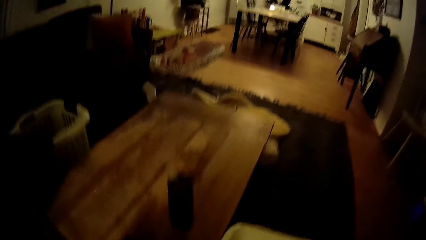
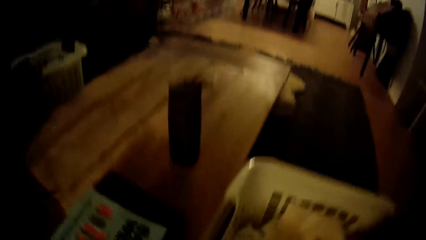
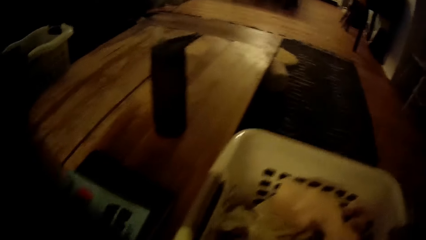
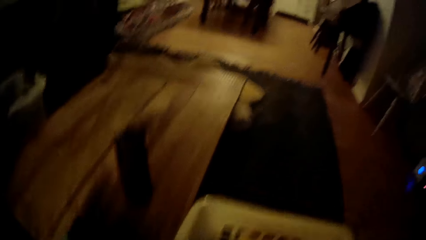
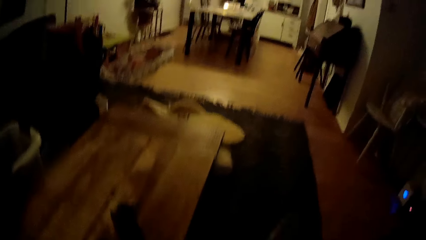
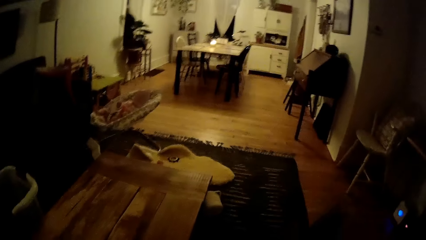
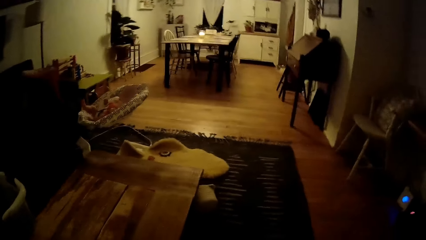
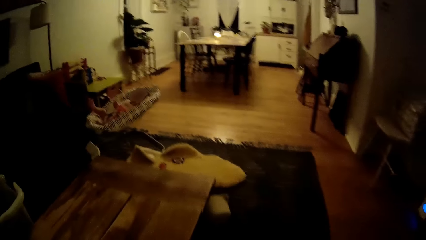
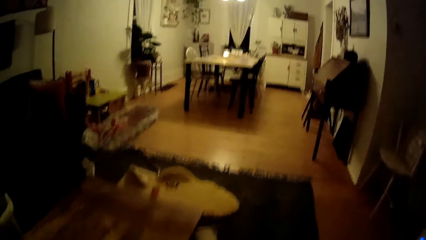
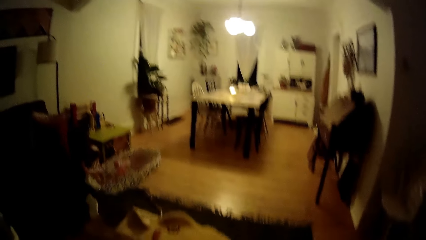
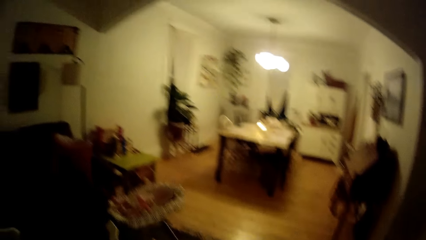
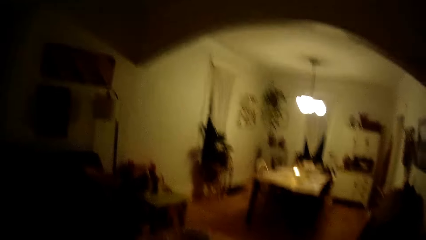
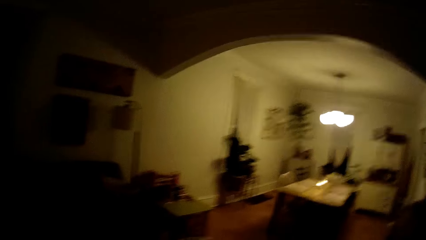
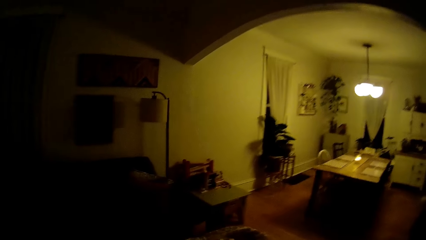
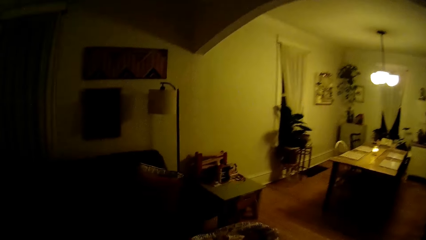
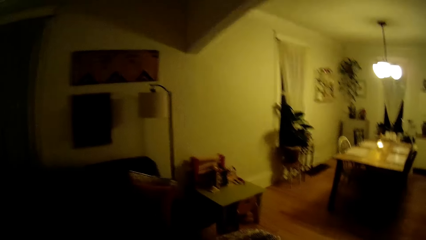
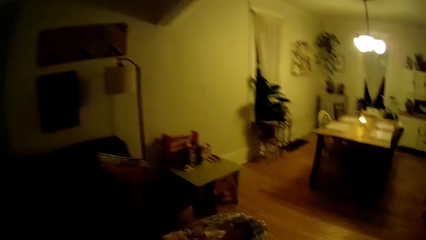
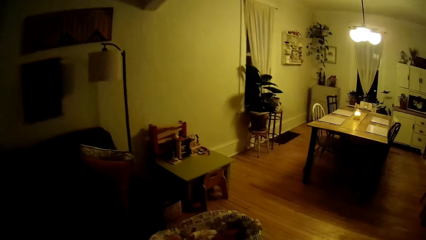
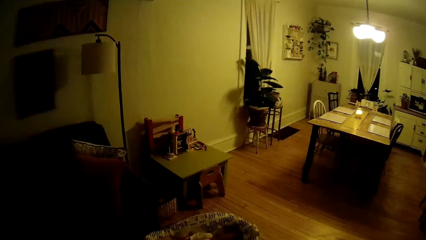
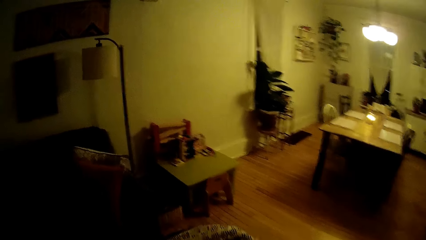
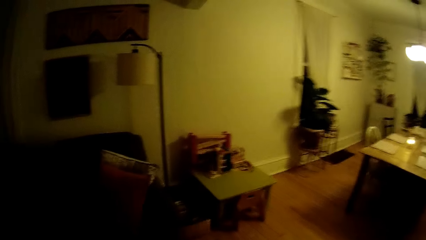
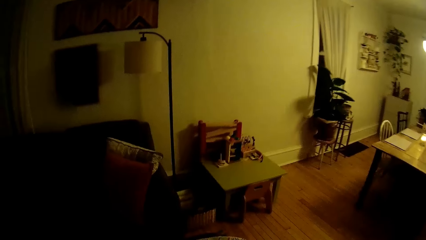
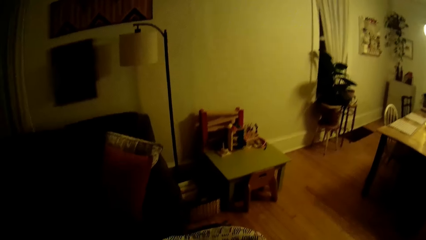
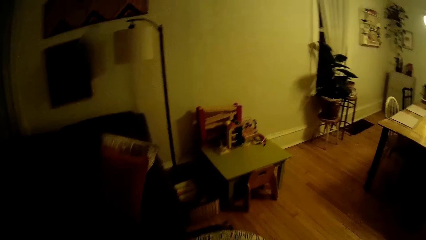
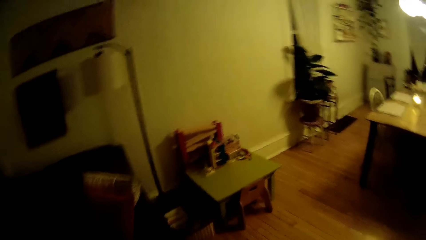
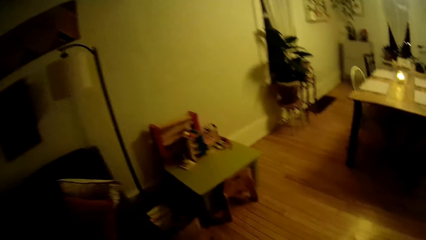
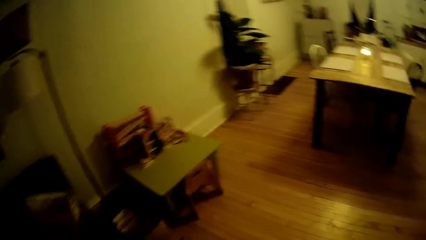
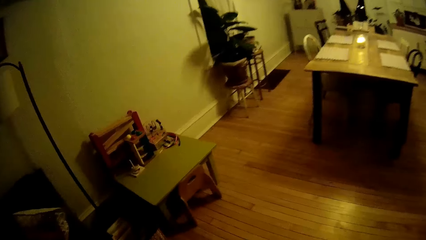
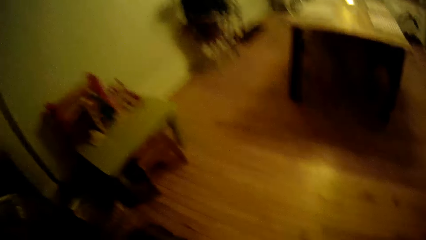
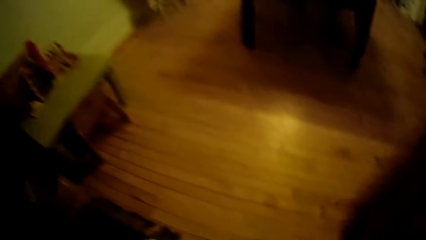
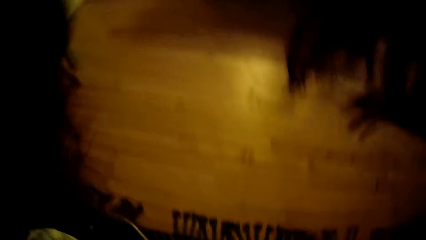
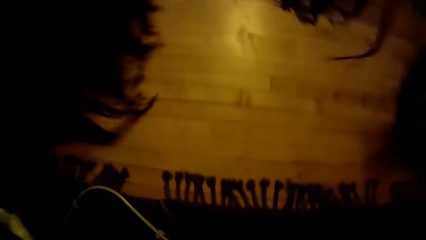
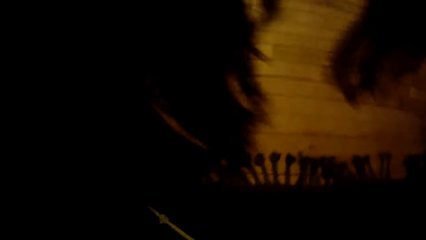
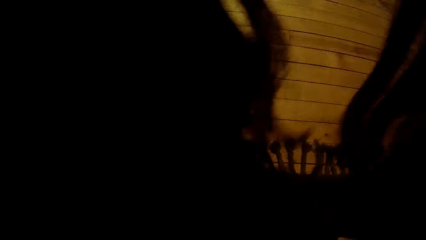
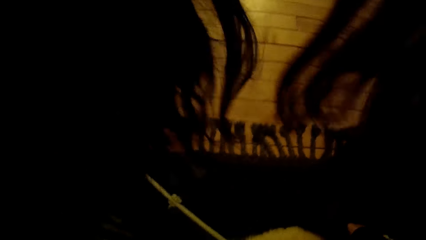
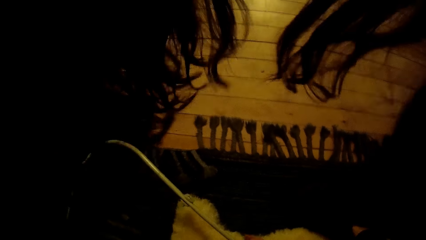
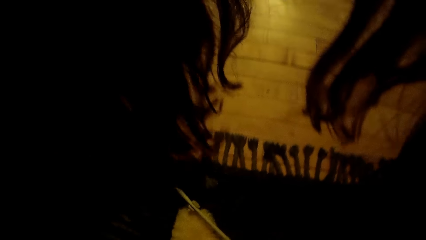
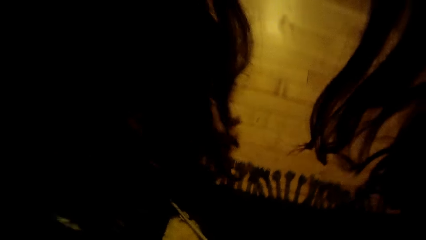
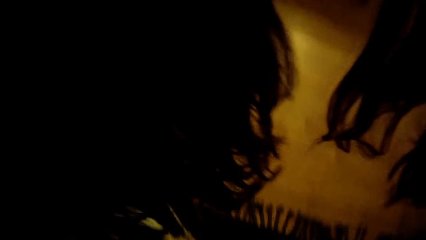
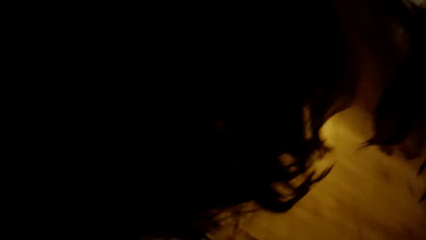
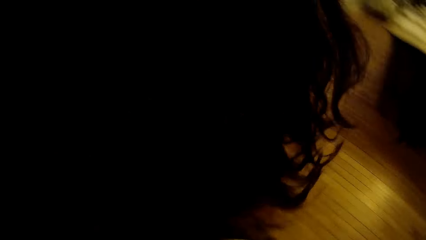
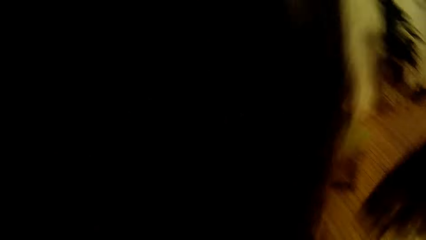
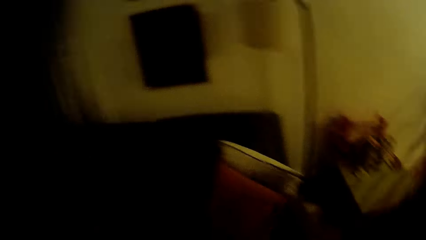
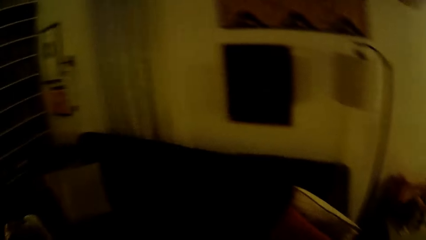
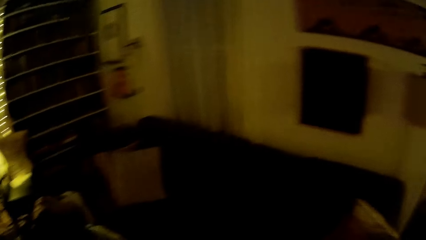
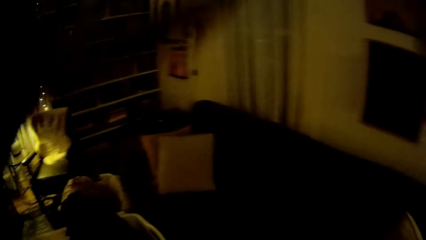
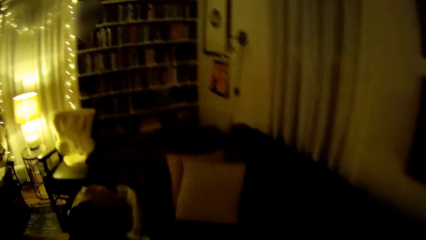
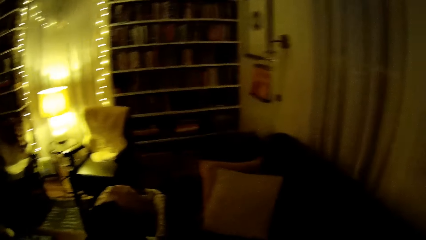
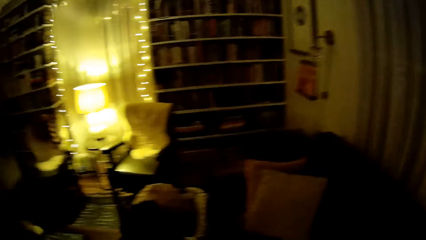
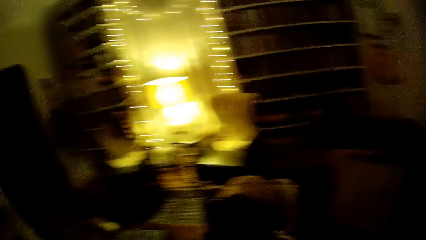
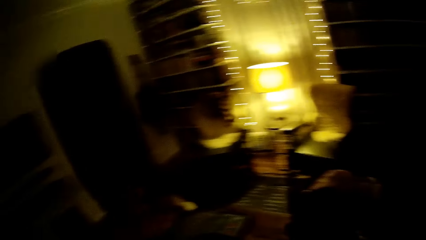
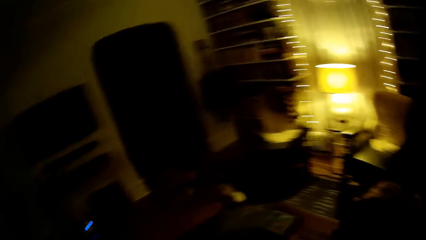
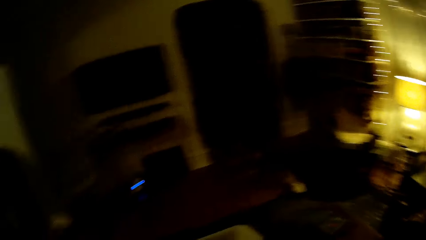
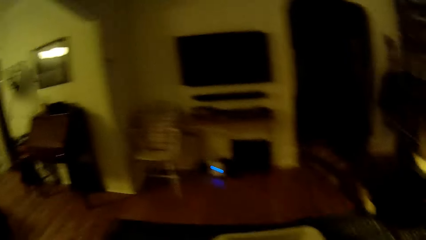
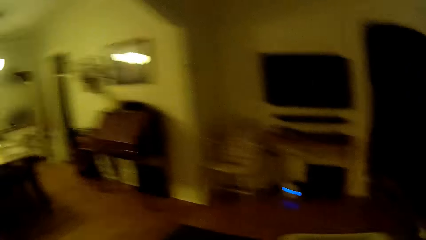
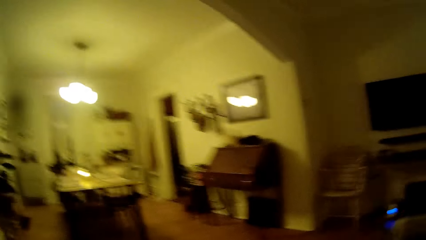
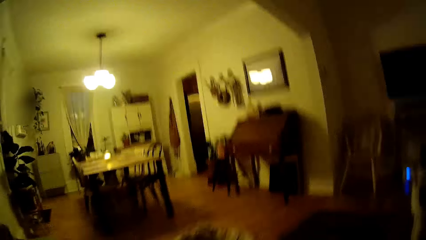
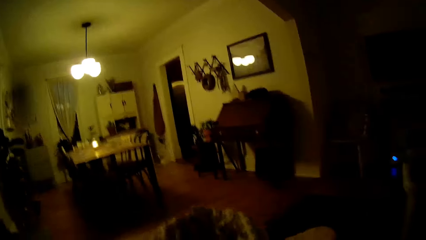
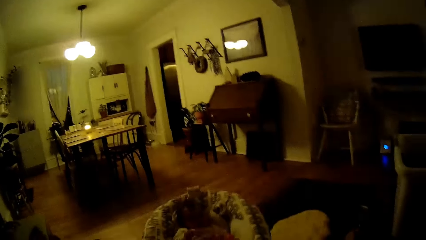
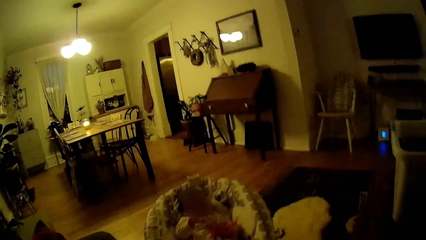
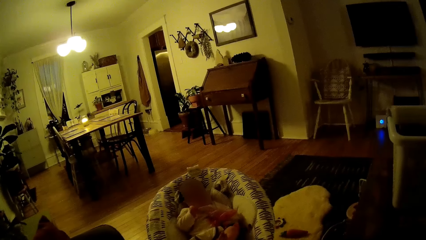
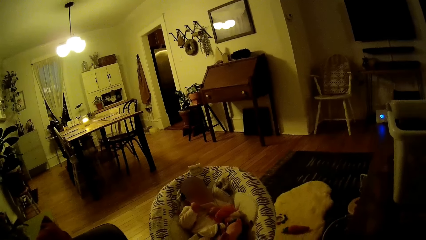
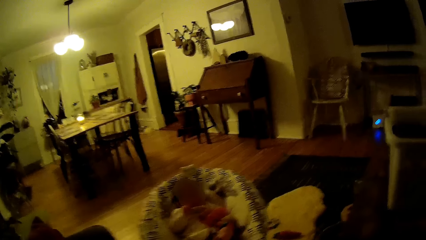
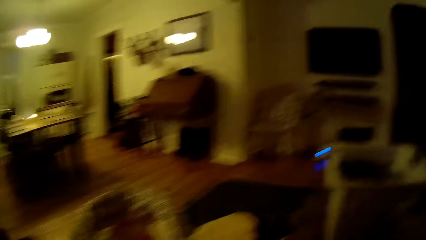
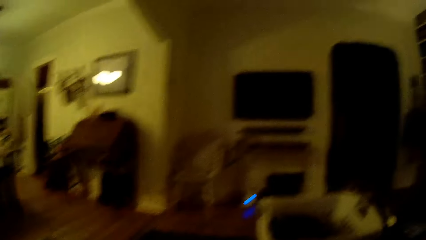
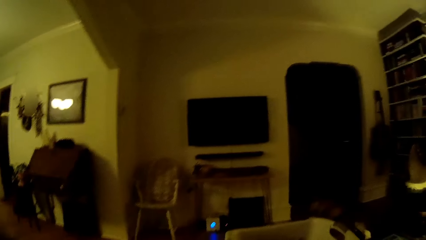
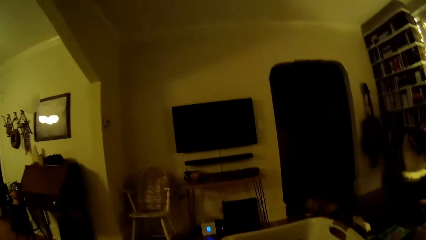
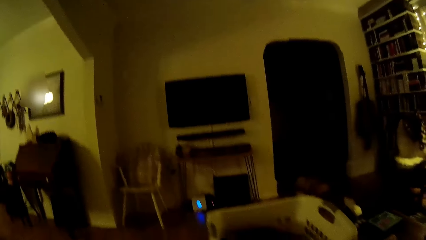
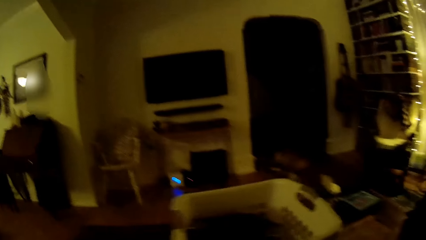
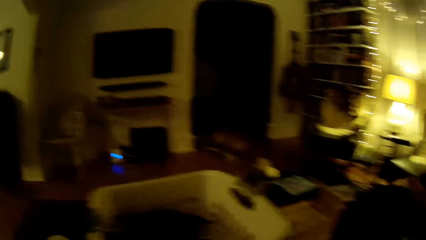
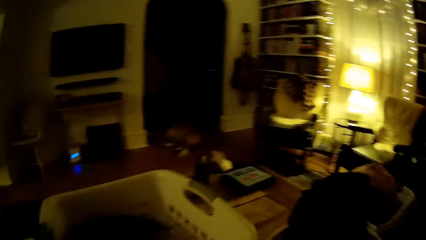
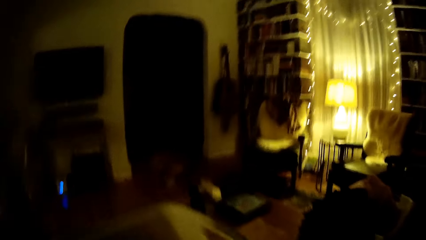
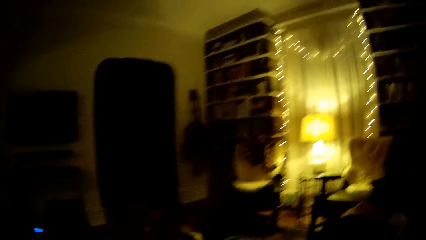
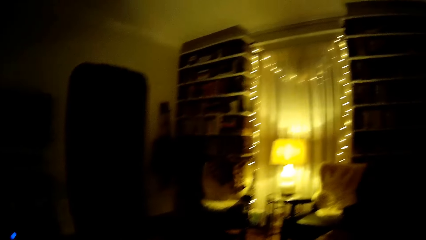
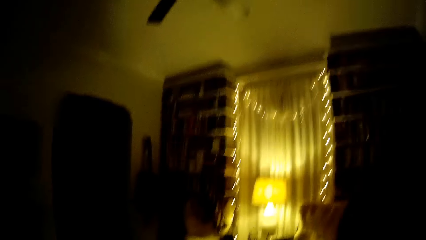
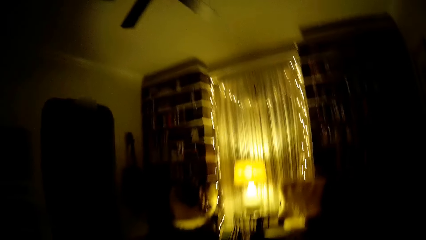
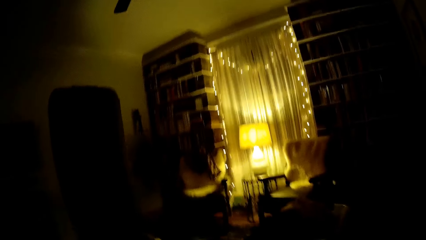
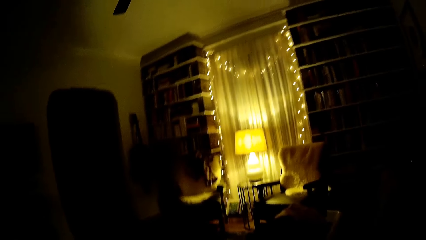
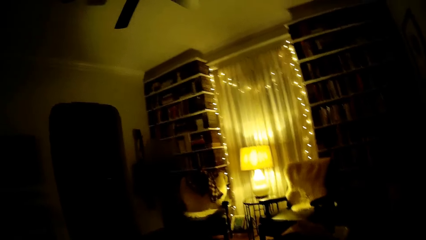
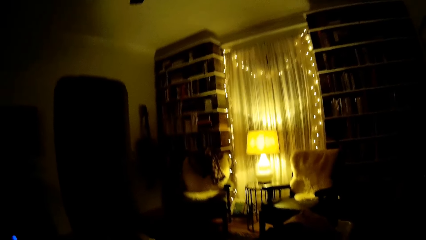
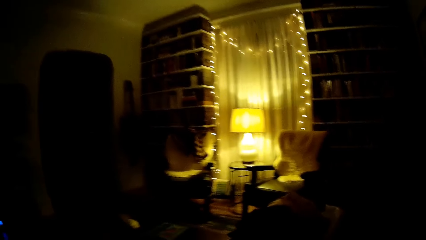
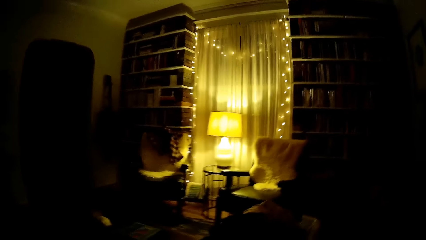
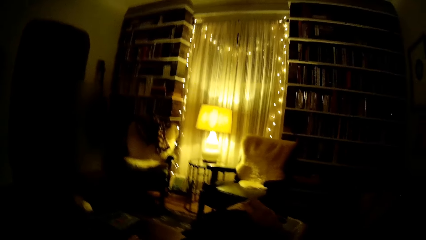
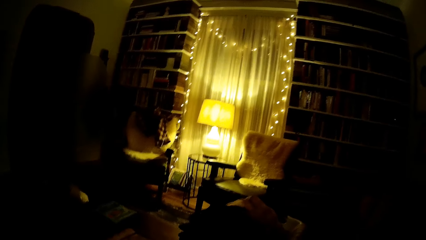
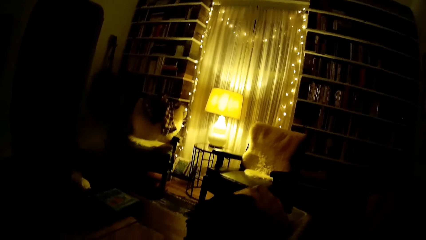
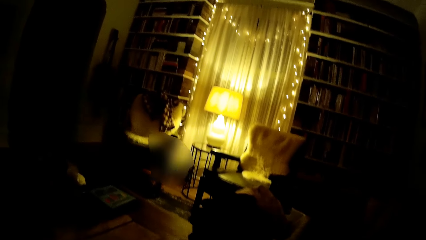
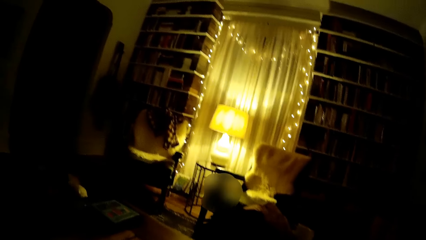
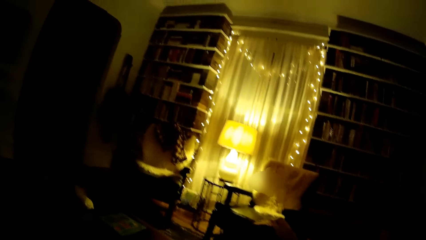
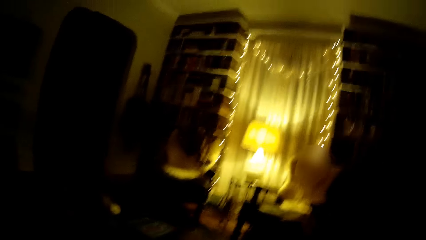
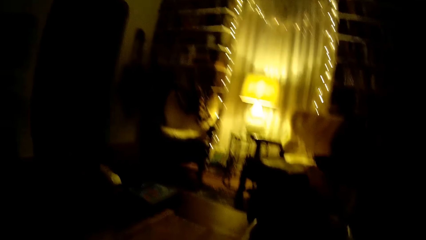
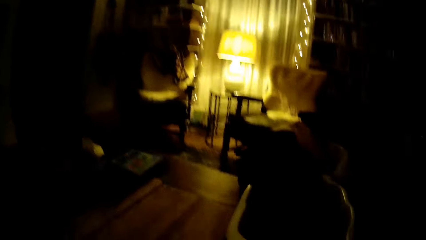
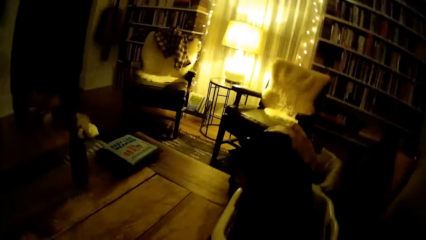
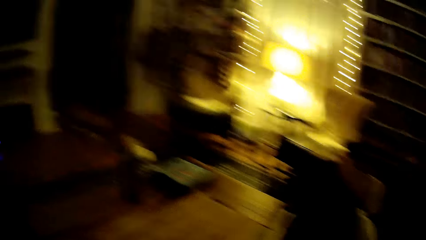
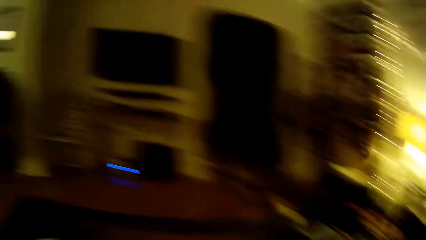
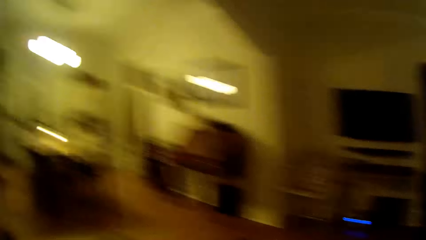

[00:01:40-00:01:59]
The camera wearer picks up a baby shirt from a basket with her right hand. She pulls back her hair with her hands.
